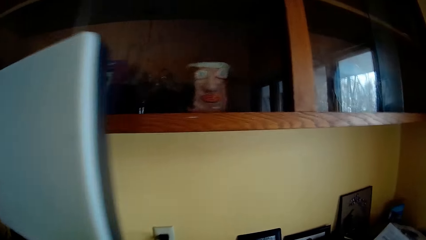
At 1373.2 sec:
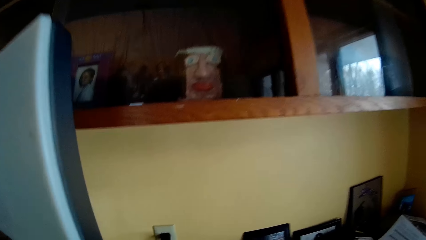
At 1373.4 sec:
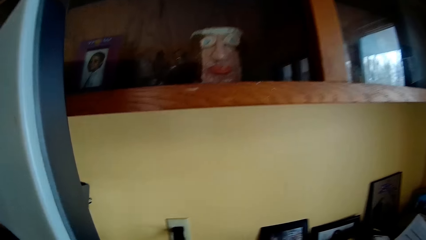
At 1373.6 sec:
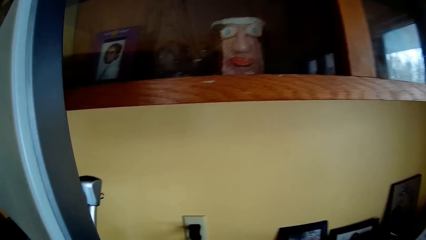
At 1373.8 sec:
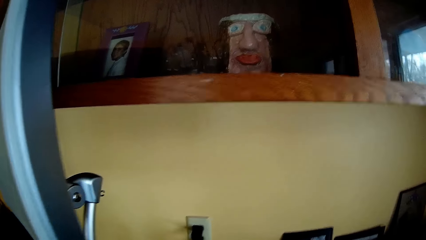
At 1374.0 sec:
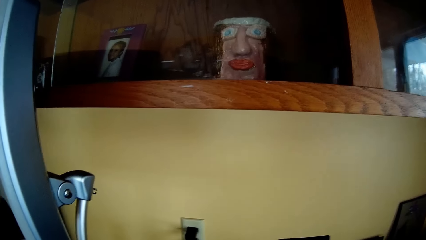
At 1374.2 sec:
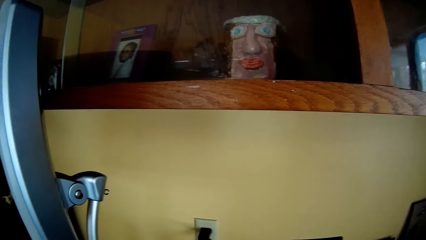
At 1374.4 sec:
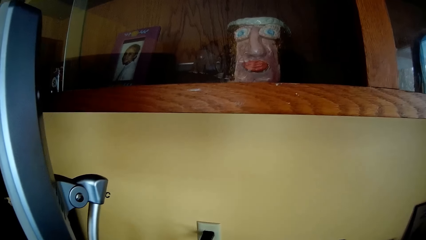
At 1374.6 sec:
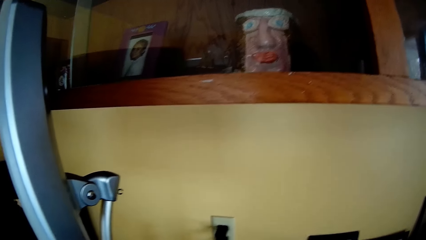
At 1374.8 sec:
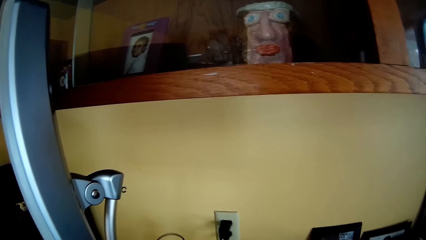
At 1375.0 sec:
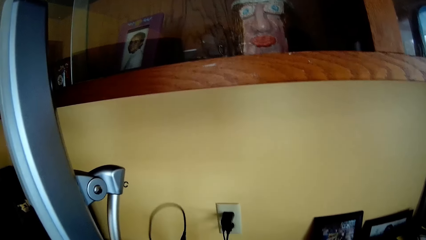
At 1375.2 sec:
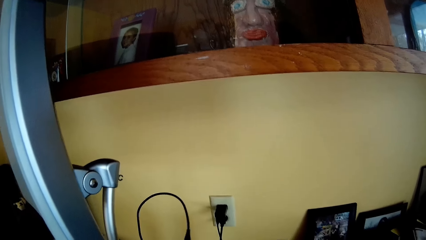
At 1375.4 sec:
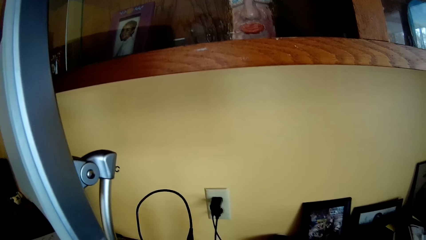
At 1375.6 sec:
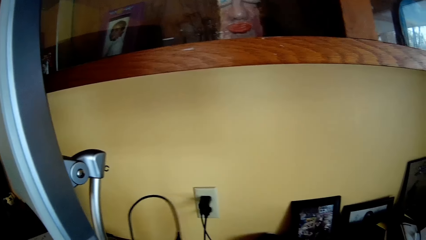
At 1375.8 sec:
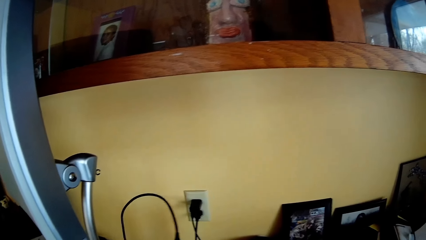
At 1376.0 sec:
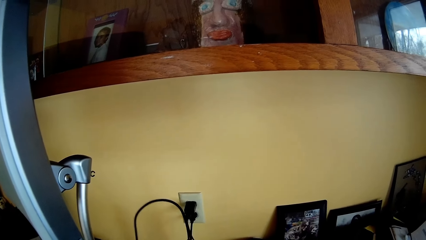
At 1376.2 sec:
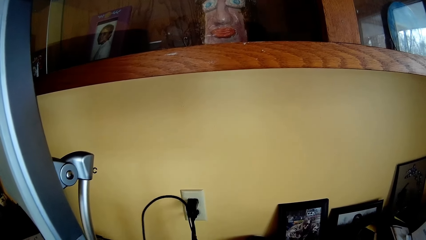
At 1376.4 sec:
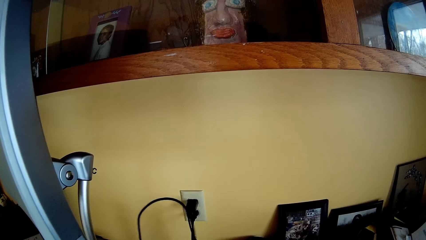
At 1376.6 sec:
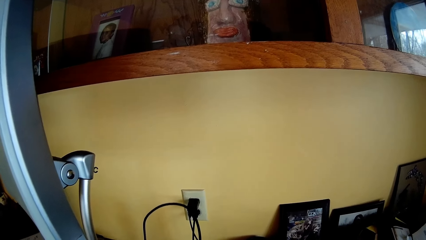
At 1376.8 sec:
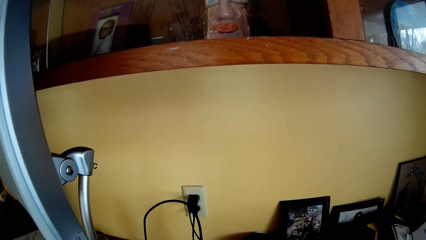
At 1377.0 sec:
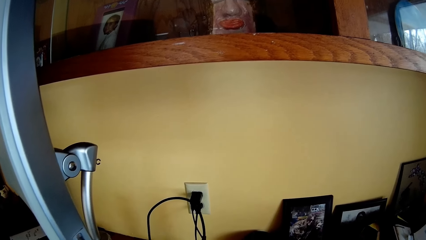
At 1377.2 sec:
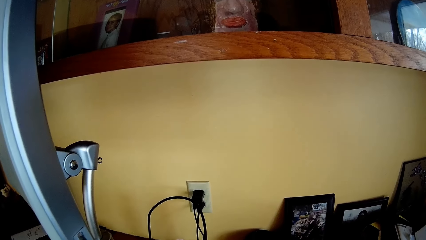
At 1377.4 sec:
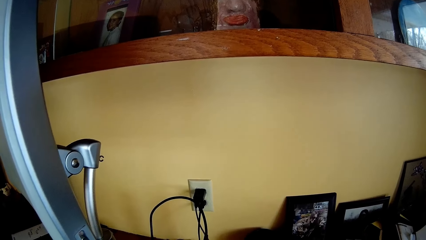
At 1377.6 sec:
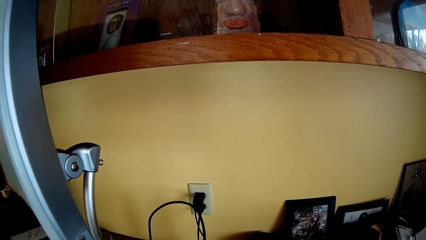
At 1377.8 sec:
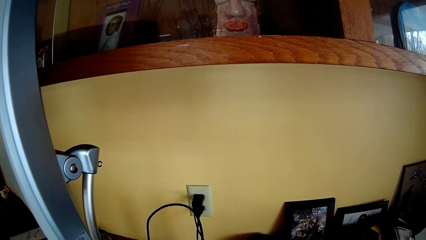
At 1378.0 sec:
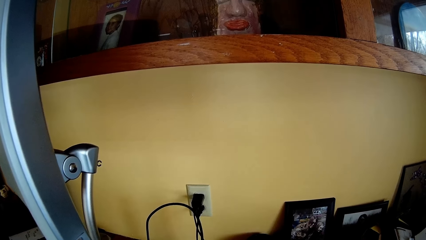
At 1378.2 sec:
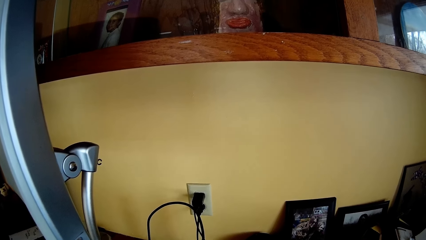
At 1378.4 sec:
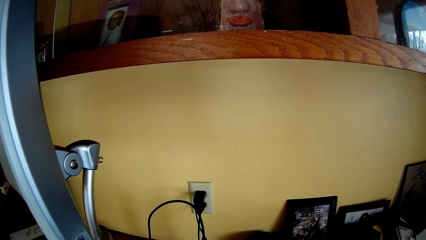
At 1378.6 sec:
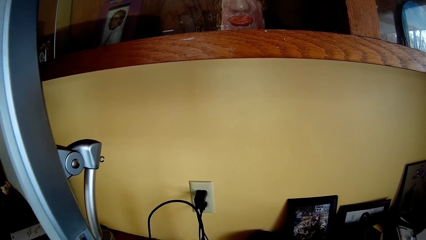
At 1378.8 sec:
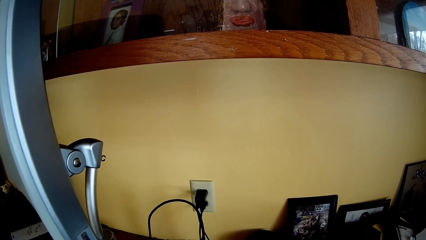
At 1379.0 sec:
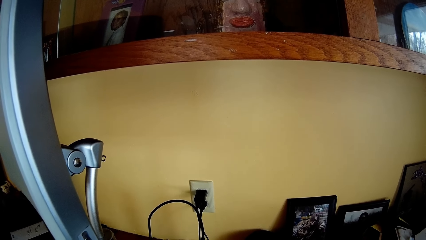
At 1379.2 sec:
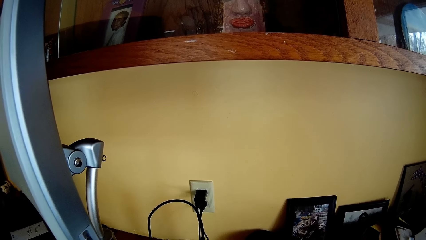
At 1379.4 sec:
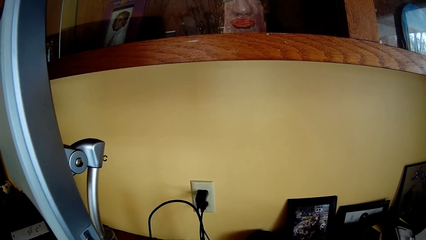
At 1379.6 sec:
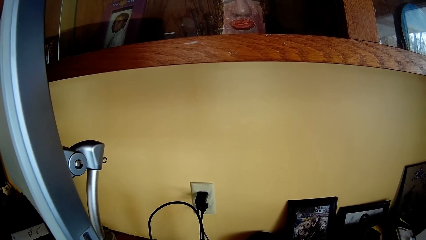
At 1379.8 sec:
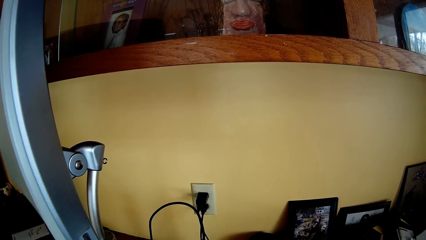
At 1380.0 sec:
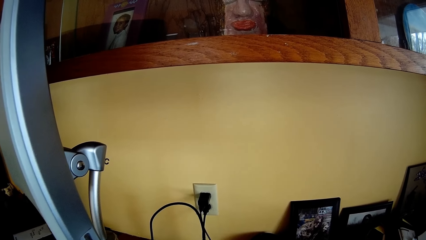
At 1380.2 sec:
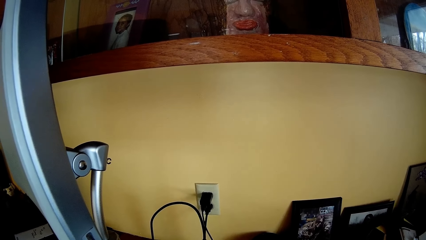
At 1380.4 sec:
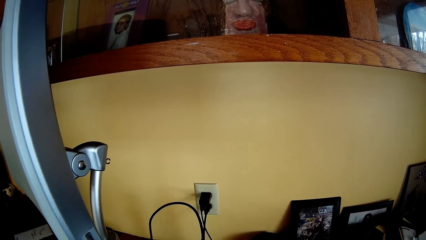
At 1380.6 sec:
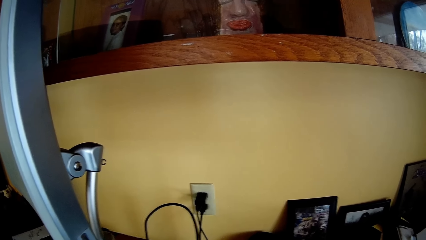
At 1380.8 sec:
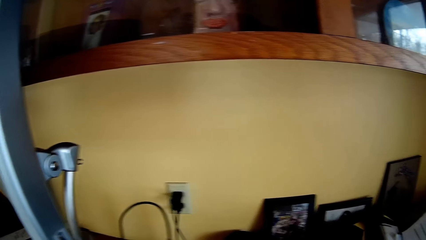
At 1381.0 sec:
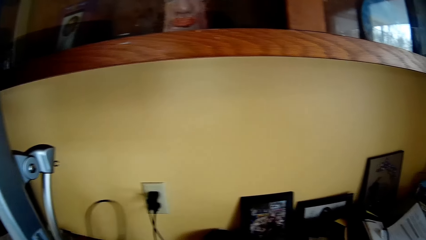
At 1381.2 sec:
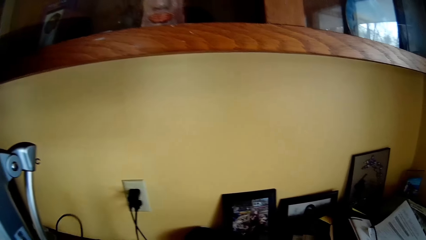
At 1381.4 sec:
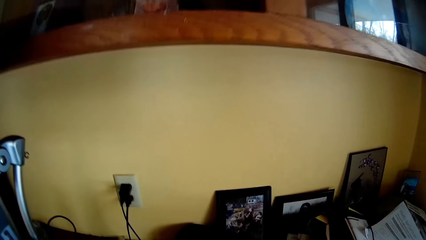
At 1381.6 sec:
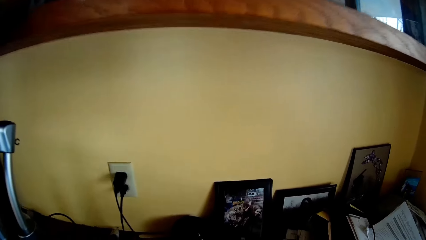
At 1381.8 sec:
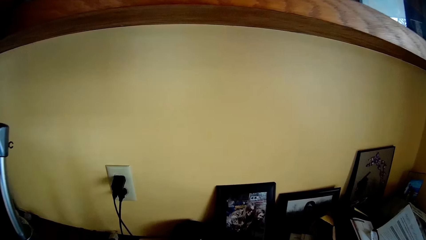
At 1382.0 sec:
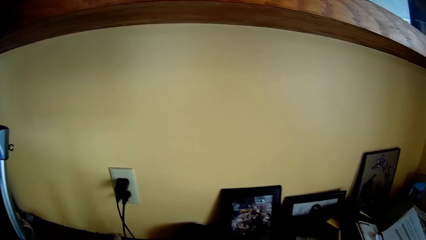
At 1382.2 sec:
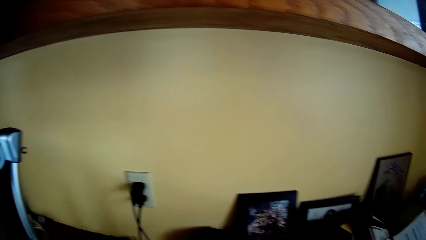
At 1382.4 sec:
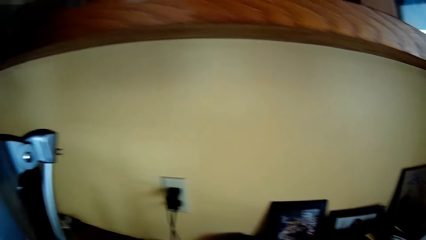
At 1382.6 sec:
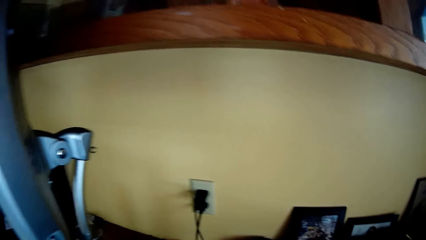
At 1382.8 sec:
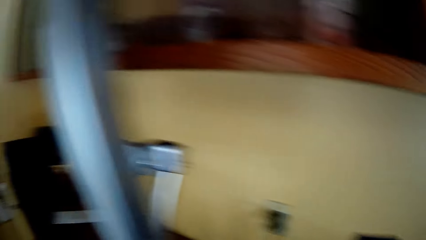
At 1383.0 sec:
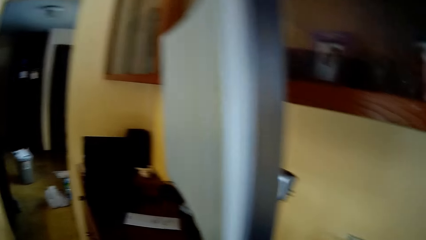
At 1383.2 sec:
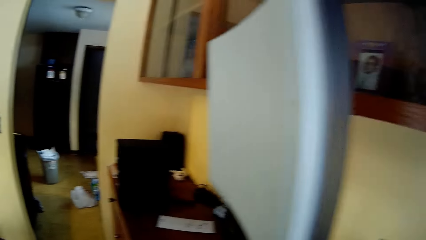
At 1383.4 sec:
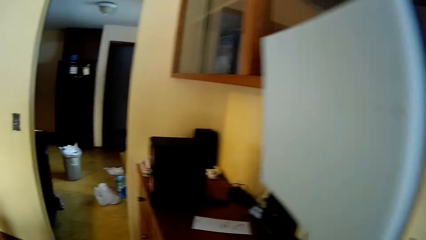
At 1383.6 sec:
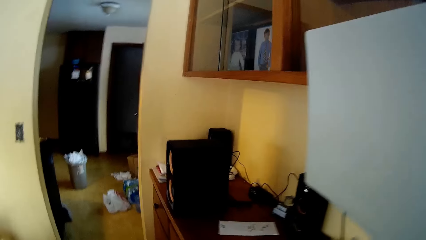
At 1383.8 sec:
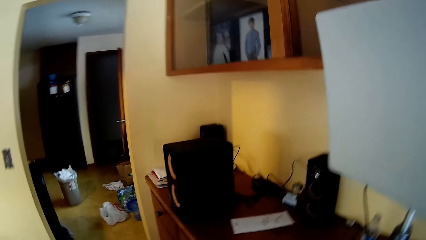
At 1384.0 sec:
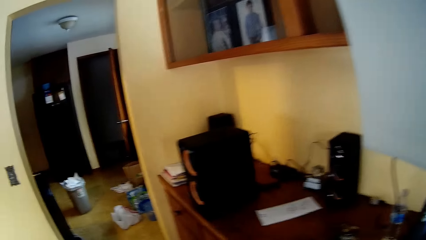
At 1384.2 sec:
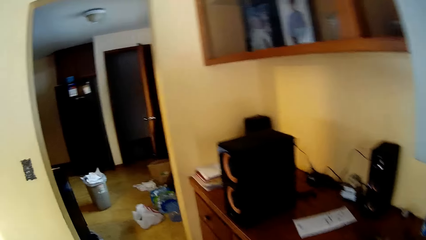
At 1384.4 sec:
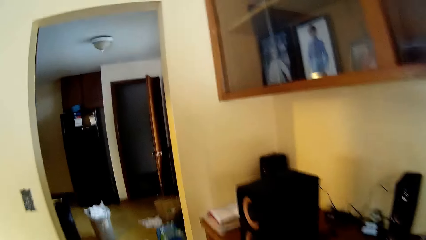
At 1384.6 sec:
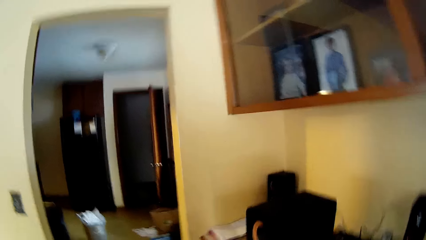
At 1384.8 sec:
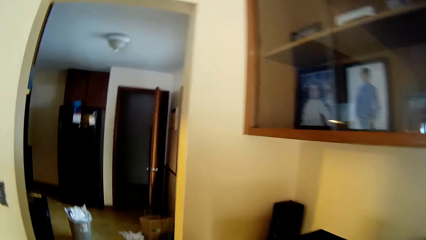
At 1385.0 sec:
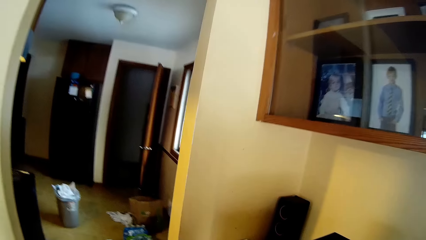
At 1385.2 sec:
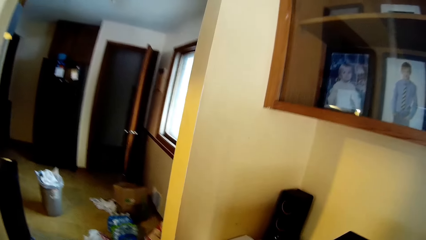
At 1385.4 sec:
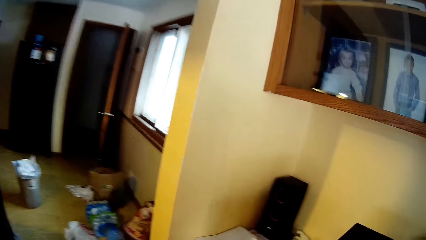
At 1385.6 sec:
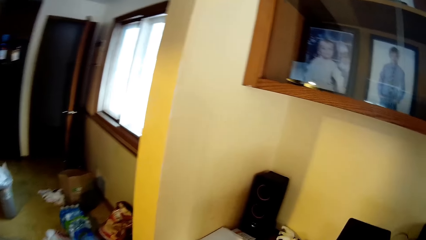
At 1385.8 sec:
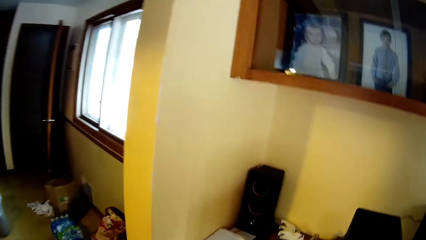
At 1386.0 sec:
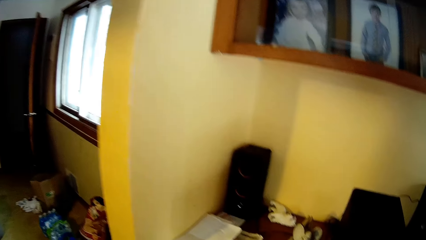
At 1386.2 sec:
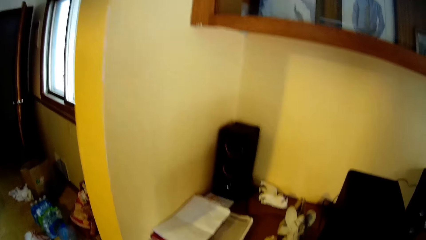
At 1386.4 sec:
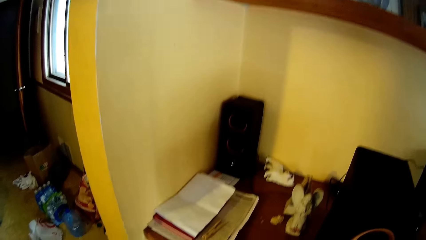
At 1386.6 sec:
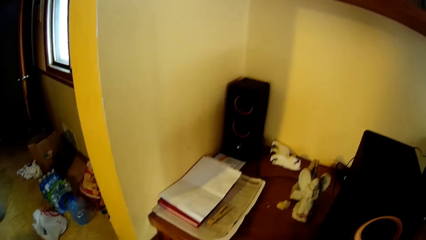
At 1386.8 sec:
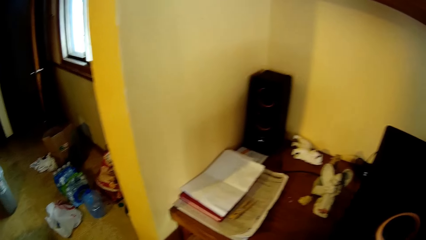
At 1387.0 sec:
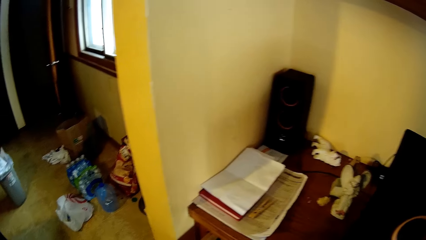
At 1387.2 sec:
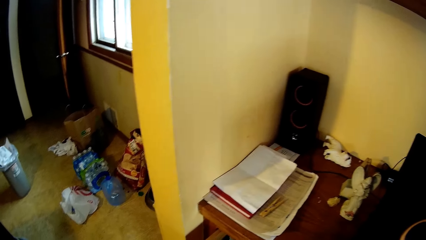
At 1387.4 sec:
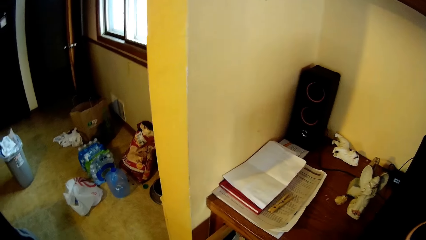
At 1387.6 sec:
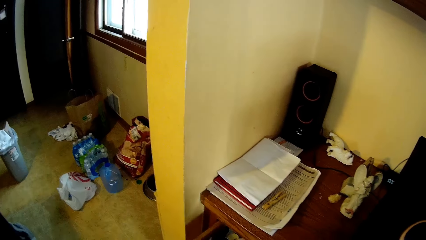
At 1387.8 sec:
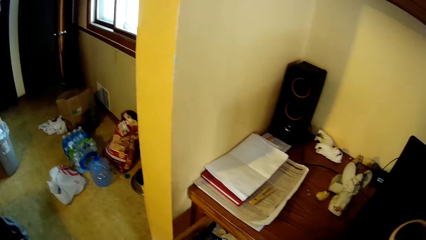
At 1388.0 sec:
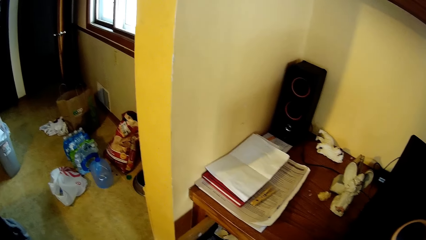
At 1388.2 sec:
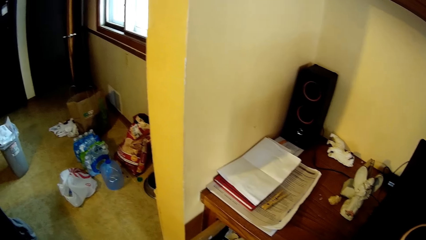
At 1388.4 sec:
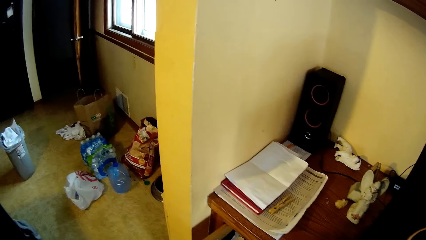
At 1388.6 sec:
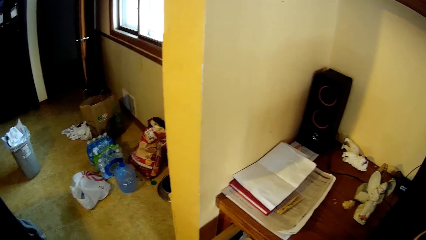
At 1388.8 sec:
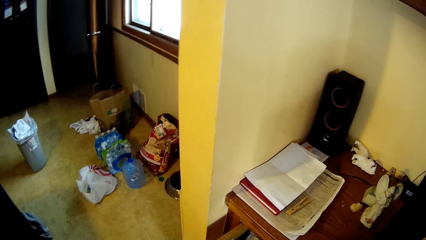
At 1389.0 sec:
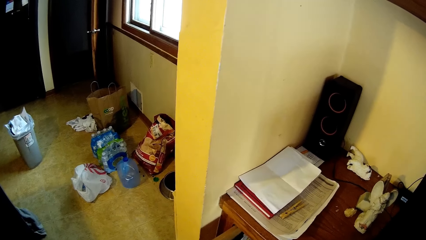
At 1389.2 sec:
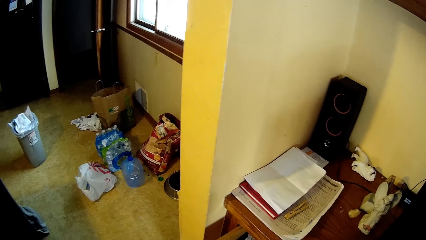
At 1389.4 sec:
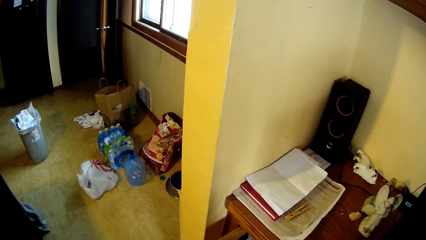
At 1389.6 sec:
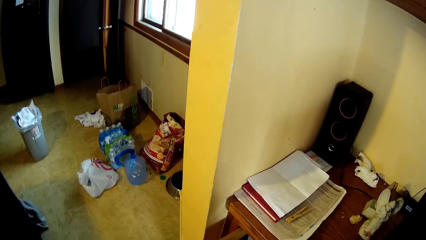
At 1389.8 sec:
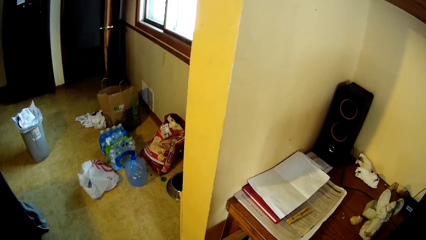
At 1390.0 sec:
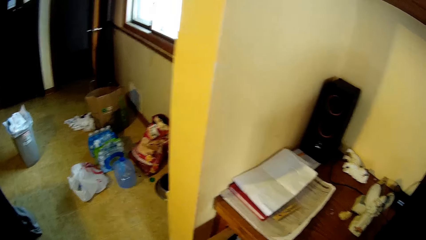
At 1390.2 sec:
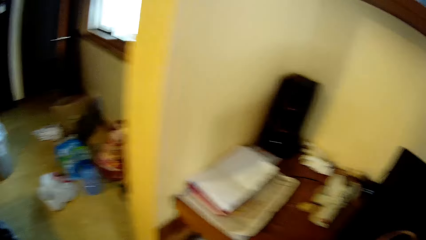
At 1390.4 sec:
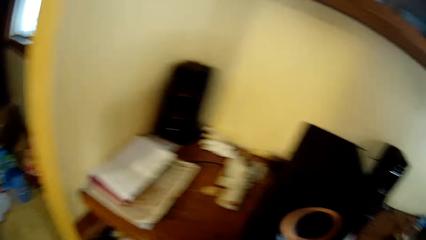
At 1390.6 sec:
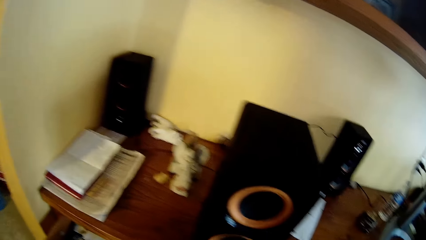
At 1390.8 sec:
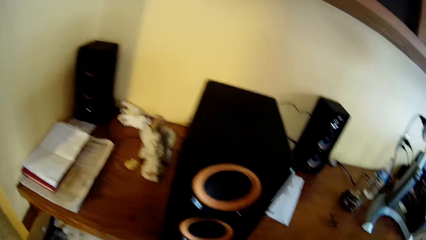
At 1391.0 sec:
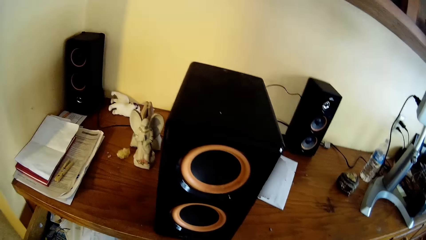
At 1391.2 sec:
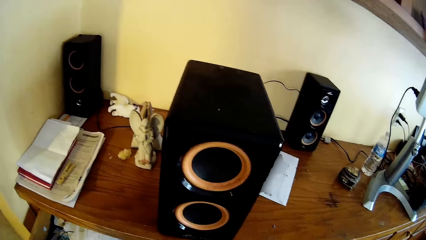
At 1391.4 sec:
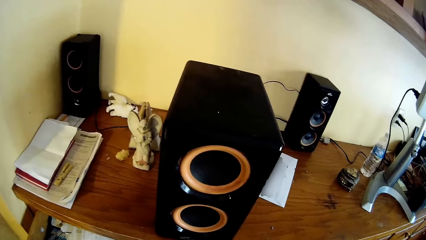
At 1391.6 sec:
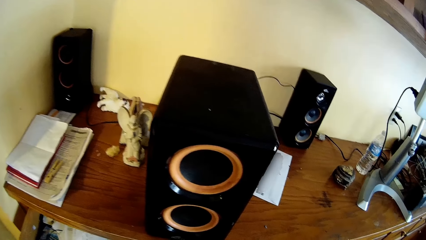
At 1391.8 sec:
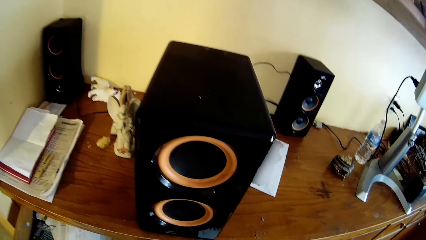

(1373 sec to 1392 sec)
The camera wearer lifts a cable with his hands. He folds the cable. He puts the cable away. He walks around.
